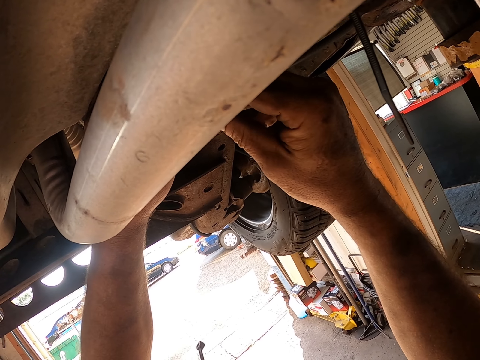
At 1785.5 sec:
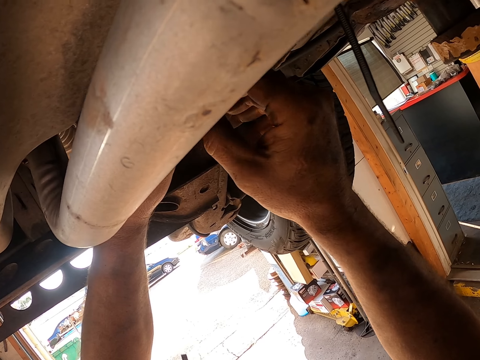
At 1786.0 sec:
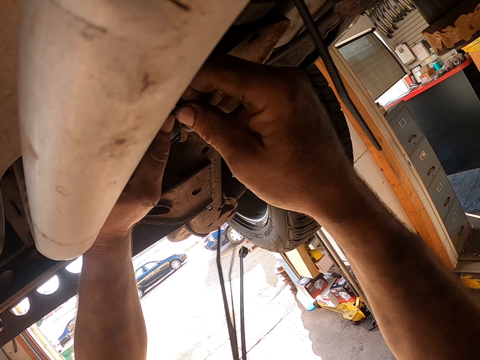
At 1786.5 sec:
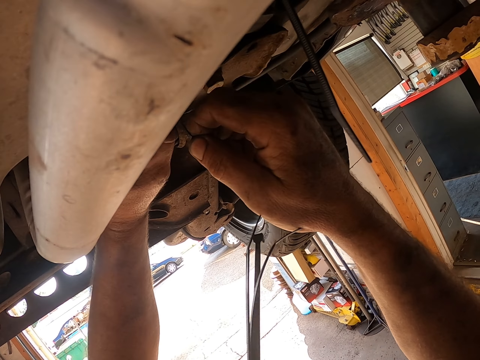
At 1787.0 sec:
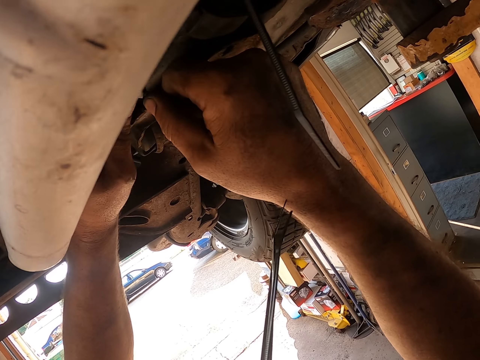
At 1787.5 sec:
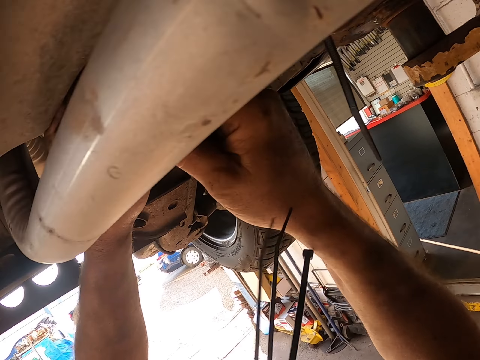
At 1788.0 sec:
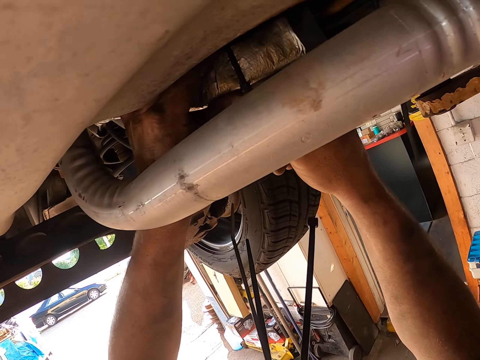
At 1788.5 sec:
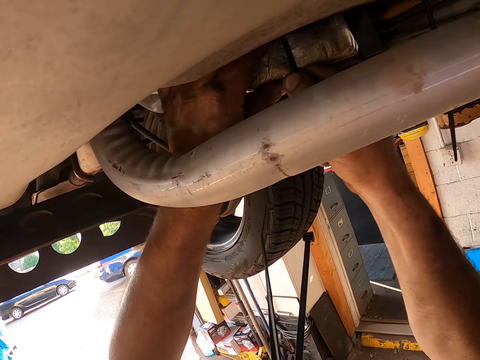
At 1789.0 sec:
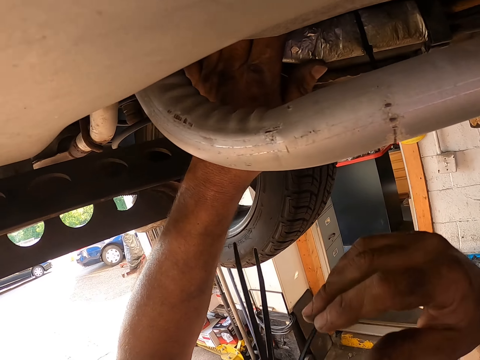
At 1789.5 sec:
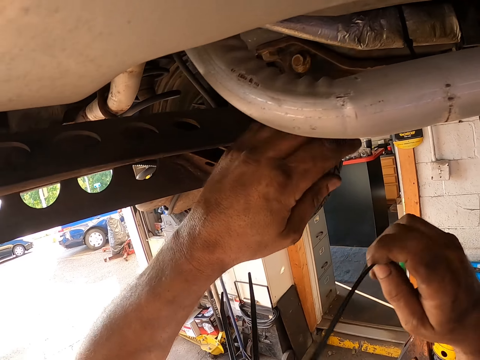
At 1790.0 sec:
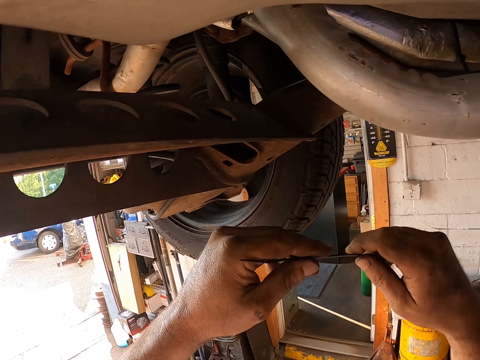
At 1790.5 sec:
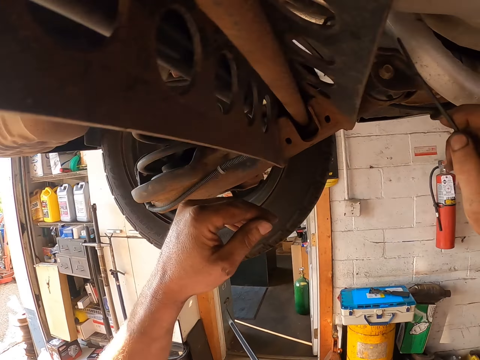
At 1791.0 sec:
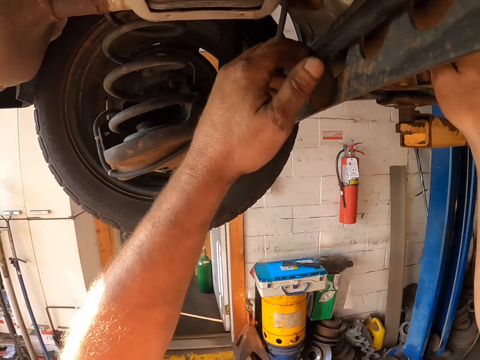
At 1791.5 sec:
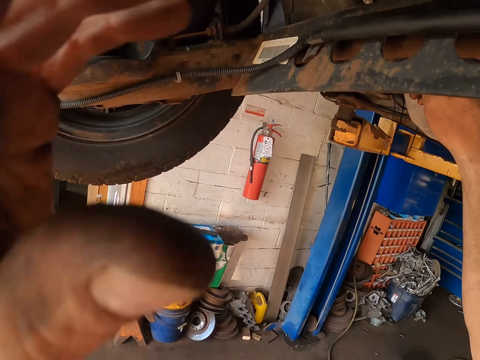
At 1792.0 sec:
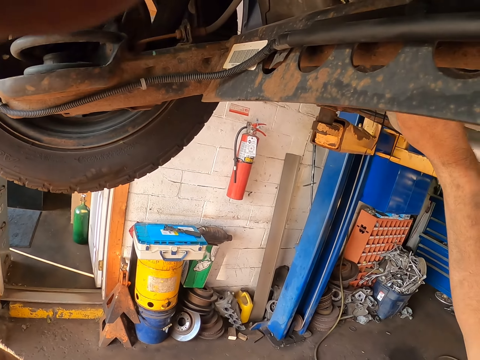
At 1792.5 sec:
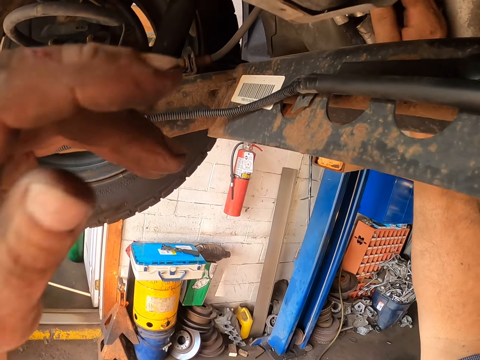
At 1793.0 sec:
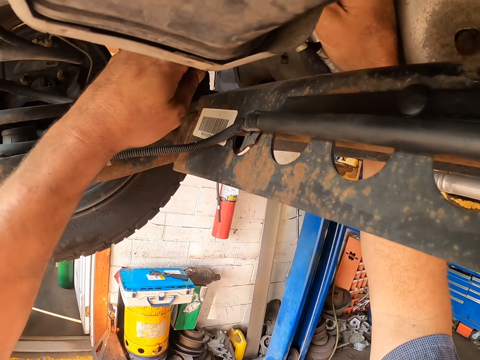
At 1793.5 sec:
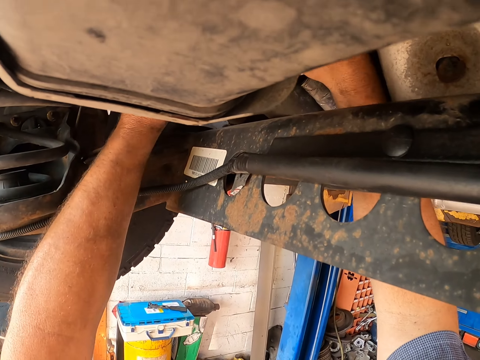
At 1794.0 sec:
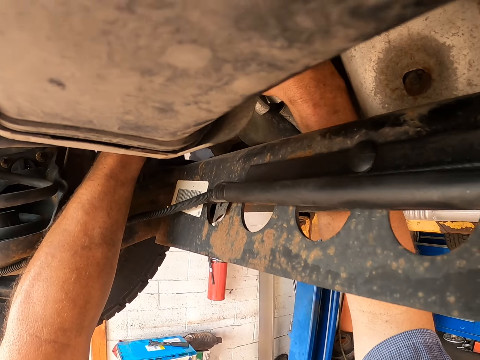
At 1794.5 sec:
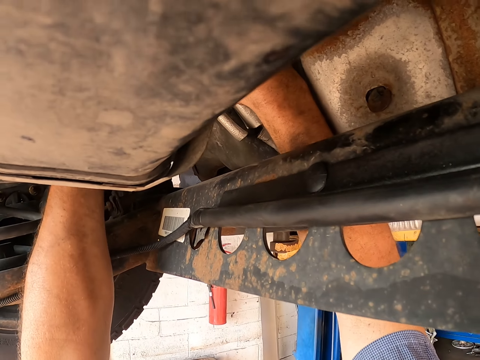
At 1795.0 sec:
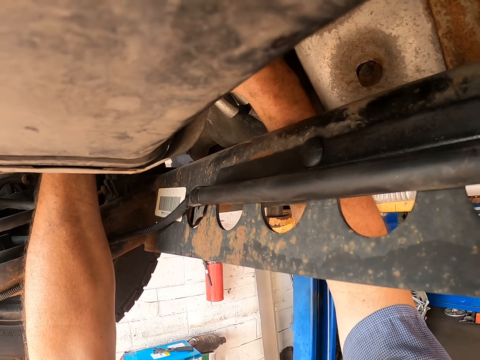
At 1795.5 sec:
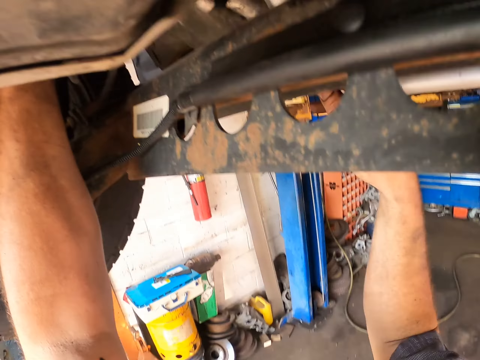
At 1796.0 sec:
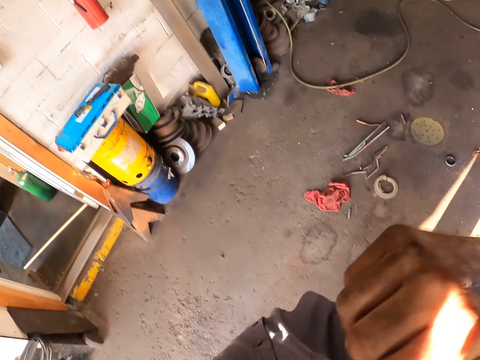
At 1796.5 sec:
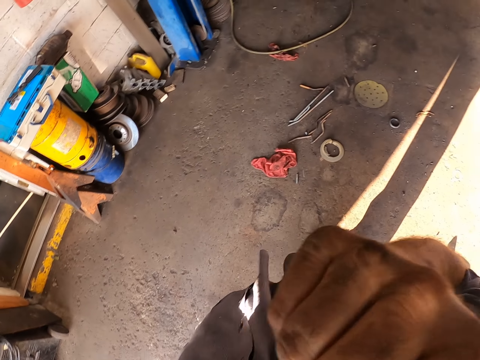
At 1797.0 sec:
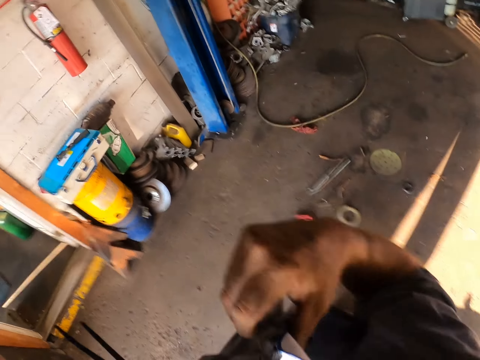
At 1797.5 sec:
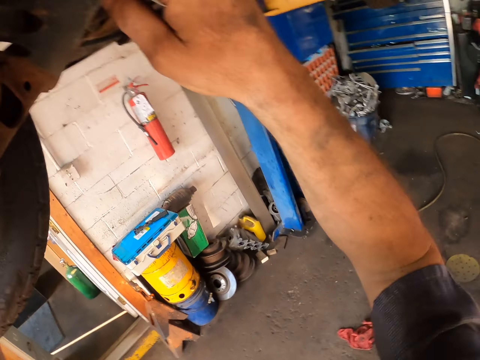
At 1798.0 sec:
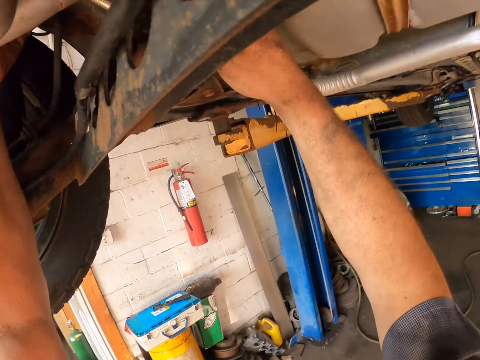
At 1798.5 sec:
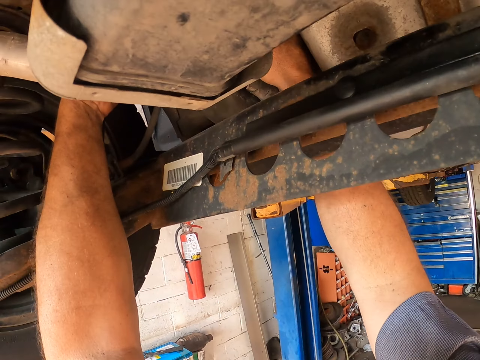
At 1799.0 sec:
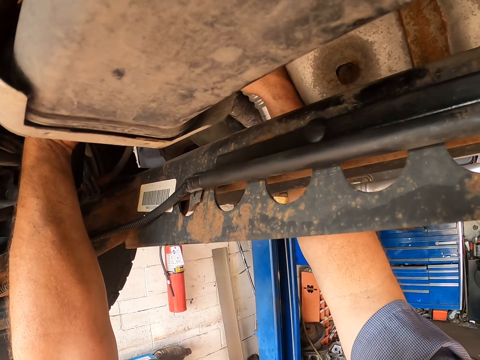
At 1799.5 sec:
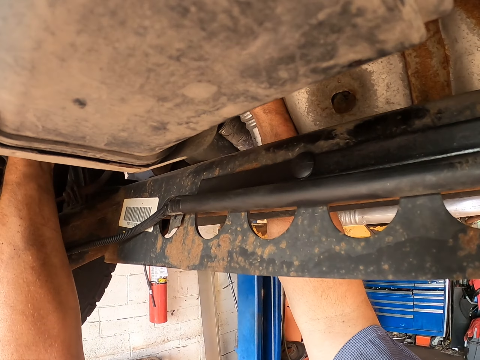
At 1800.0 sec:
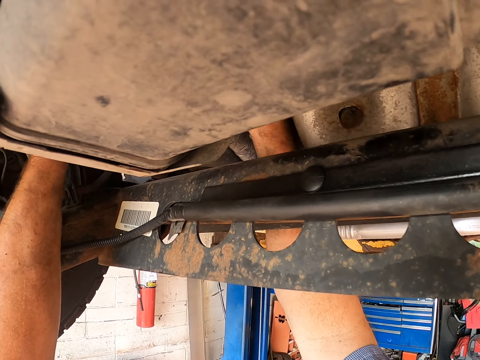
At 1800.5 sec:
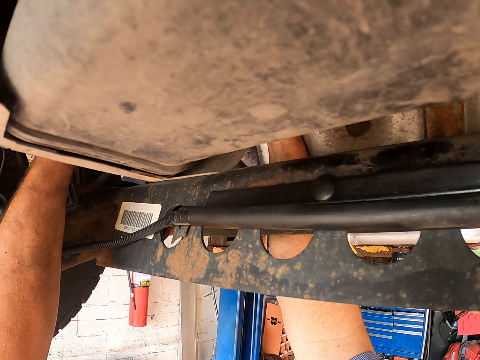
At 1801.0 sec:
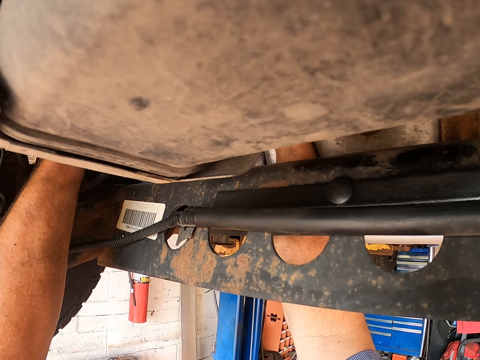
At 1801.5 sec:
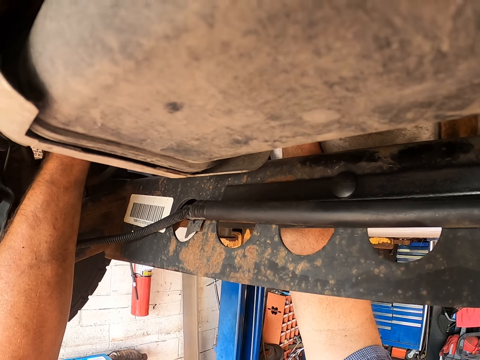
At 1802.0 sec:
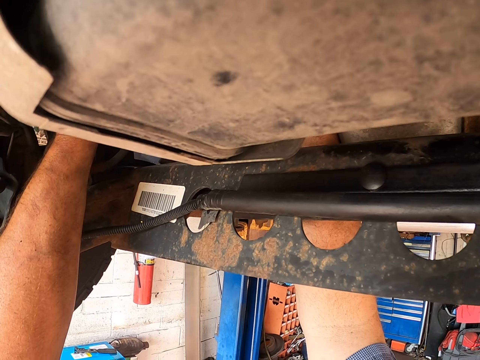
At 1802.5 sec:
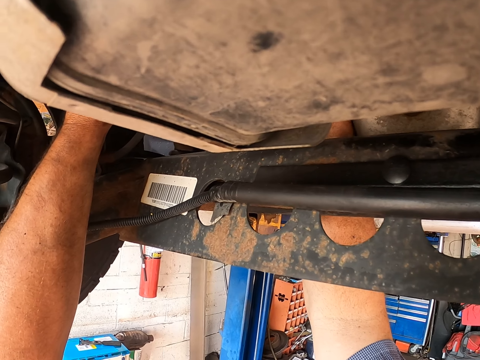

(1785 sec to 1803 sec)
The camera wearer picks up a cable tie. He removes the cable tie on his mouth. He holds the cable tie with the other hand. He moves the cable tie to the car chassis. He touches something. He adjusts the camera. He ties part of the car chassis with the cable tie. He wipes the face with the shirt. He ties part of the car chassis with a tie-wrap.

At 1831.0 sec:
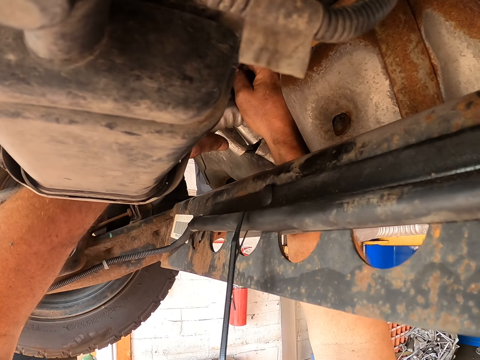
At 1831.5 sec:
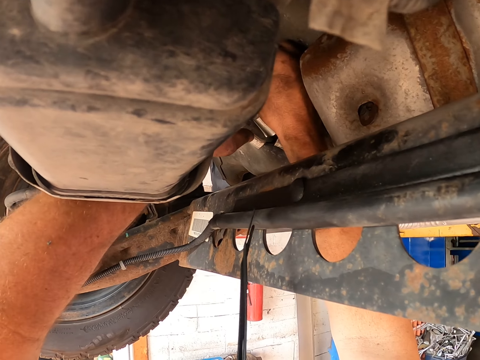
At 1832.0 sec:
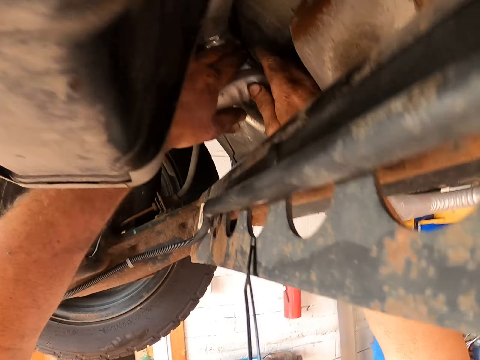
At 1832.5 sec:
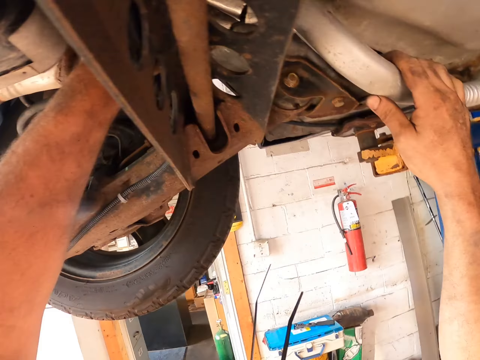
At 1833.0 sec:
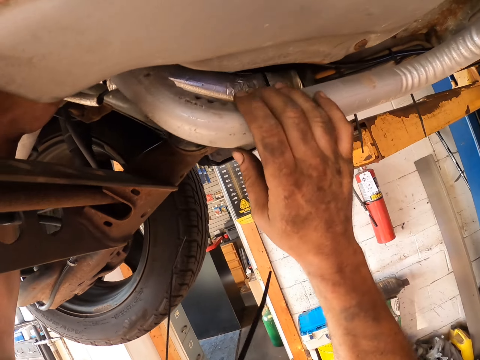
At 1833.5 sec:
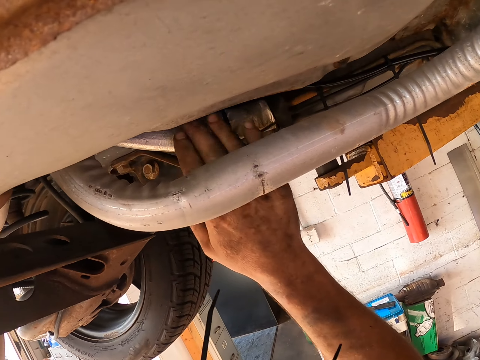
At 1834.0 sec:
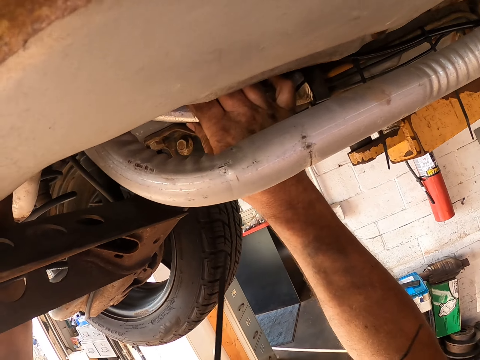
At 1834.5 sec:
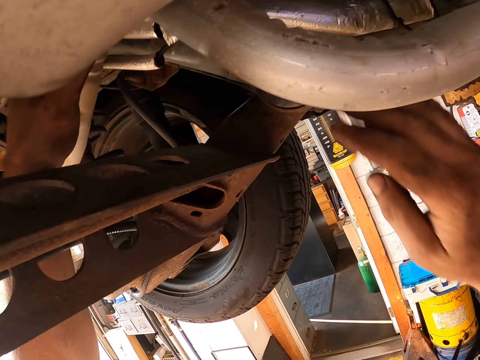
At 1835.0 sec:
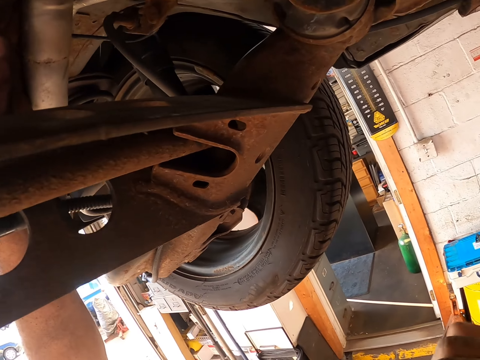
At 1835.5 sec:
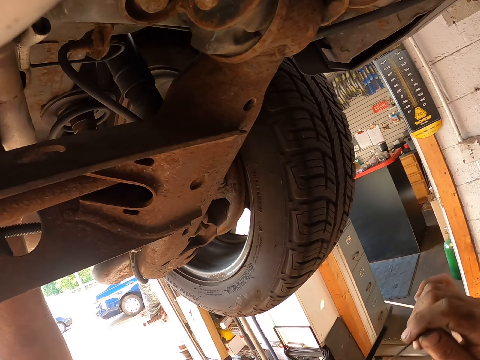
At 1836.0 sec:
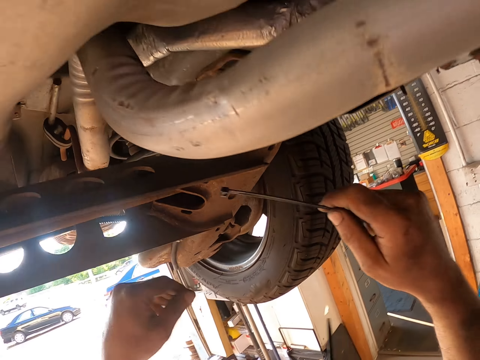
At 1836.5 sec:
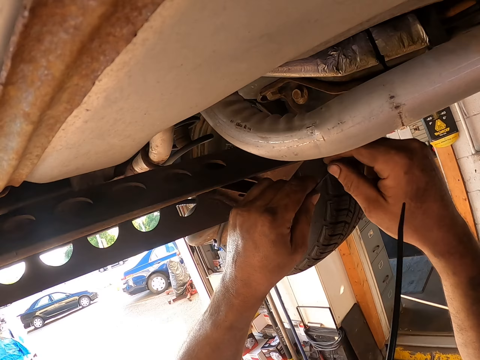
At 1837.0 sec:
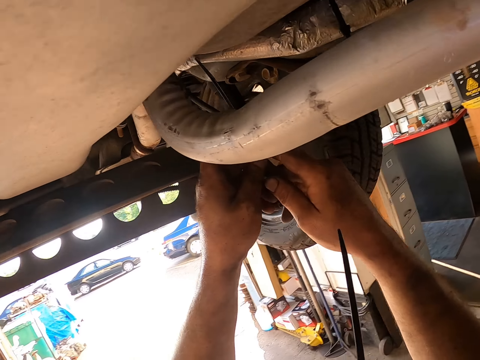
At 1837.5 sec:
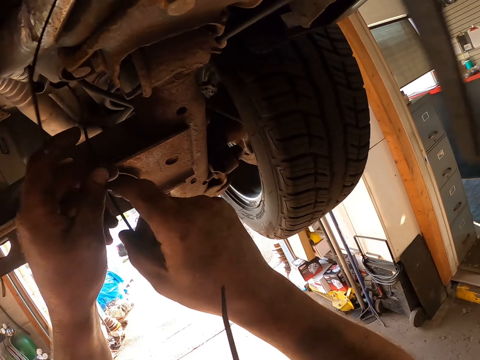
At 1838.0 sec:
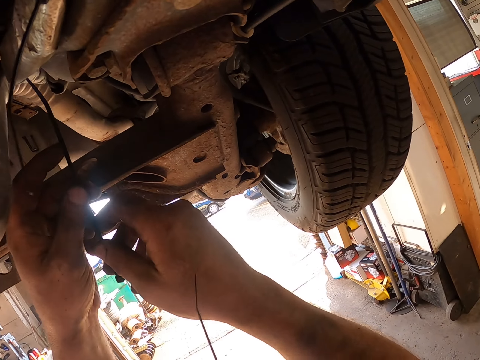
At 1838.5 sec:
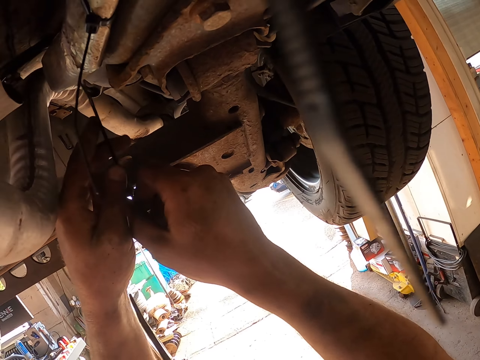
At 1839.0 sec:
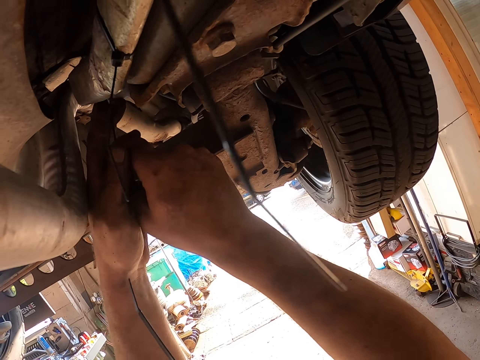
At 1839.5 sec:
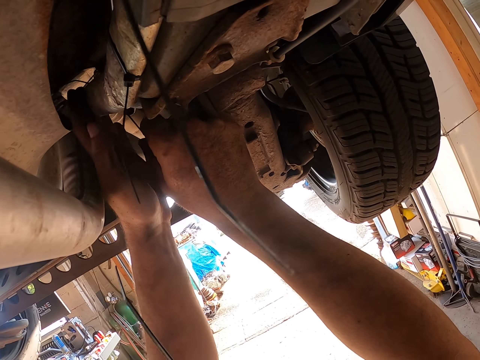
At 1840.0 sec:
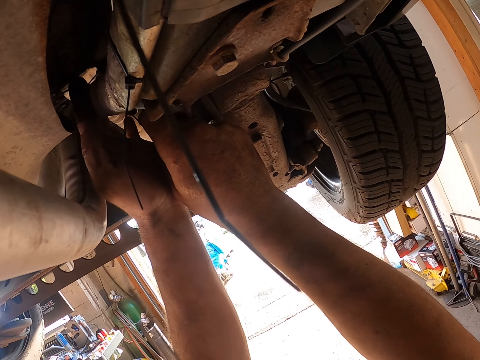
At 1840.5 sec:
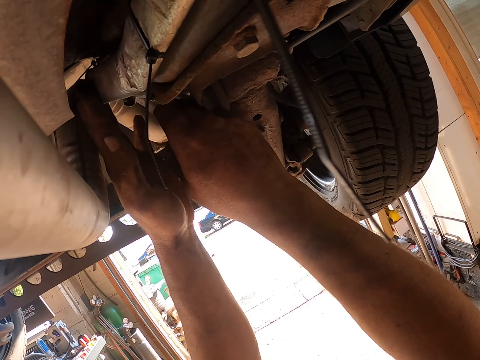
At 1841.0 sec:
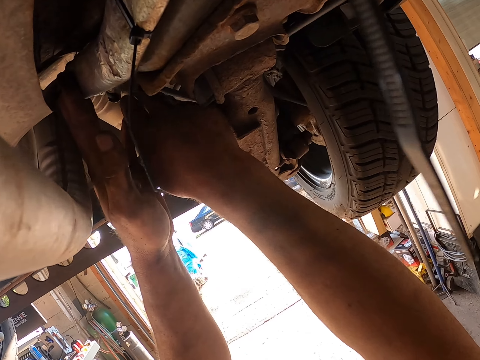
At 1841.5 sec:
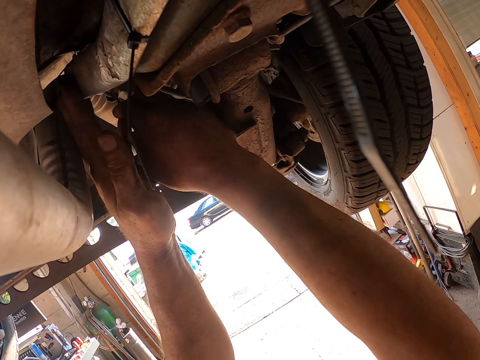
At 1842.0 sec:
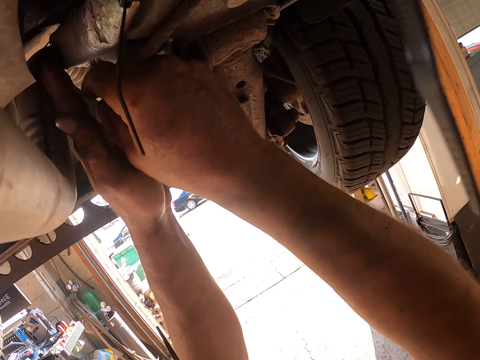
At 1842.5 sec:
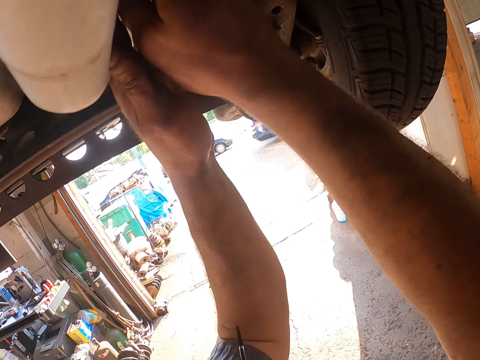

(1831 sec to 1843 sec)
The camera wearer touches the car chassis. He touches the car chassis again. He picks up a tie-wrap. He removes the cable tie on his mouth. He holds the tie-wrap with the other hand. He ties part of the car chassis with the cable tie.
